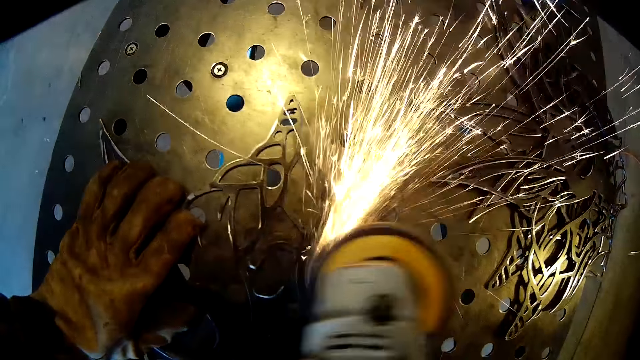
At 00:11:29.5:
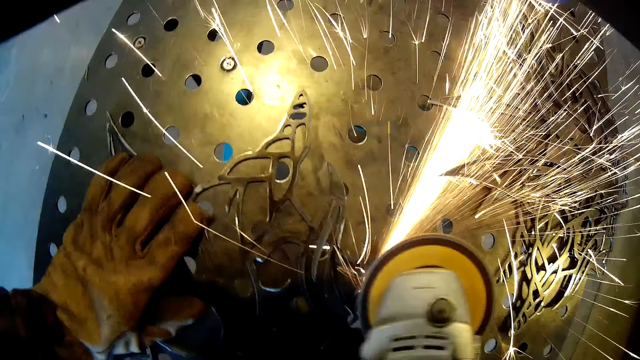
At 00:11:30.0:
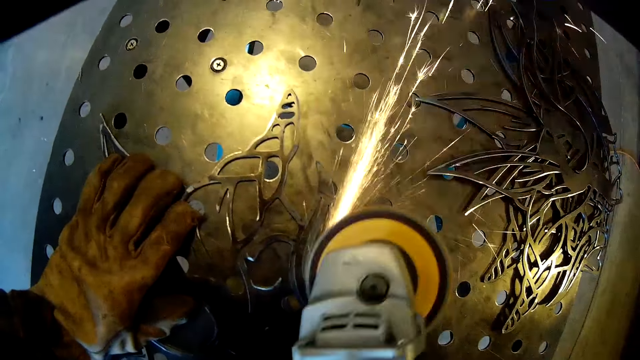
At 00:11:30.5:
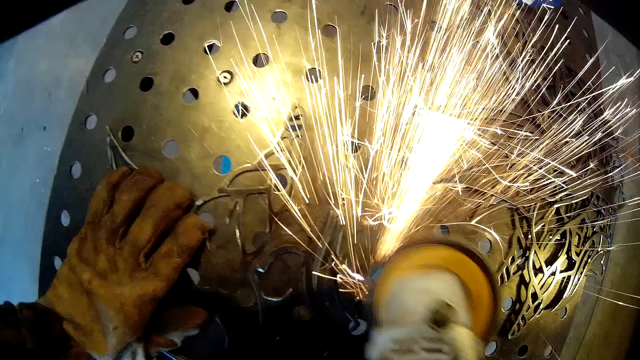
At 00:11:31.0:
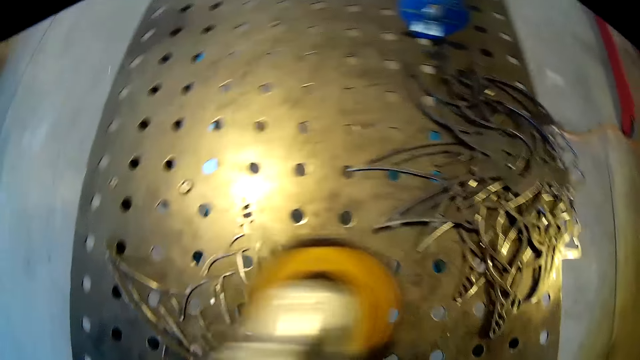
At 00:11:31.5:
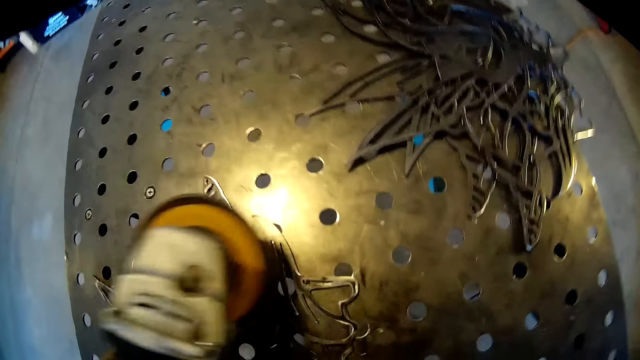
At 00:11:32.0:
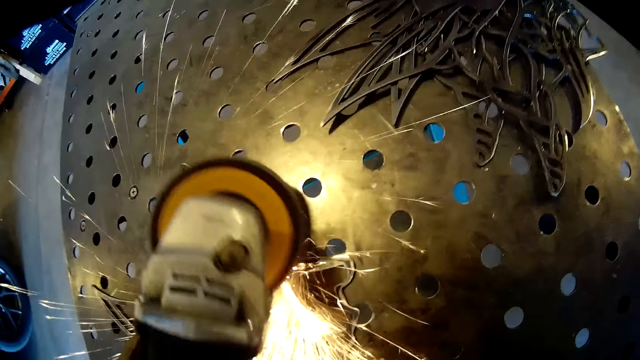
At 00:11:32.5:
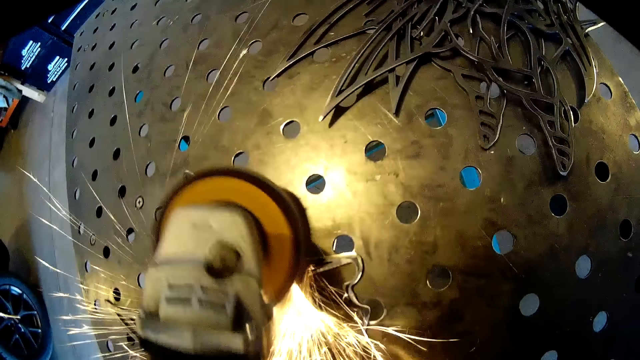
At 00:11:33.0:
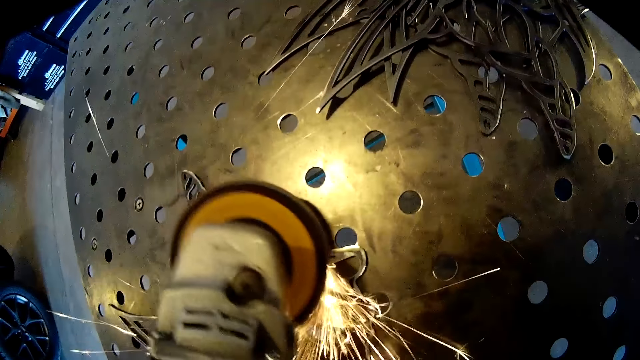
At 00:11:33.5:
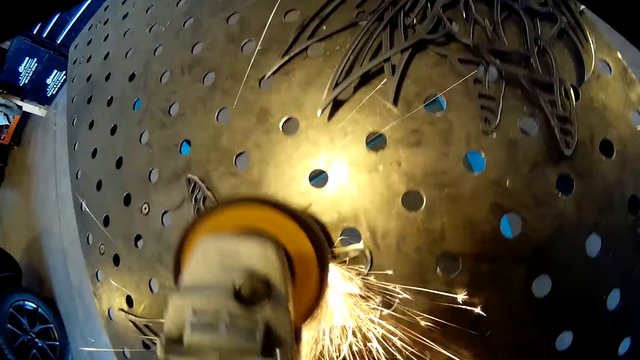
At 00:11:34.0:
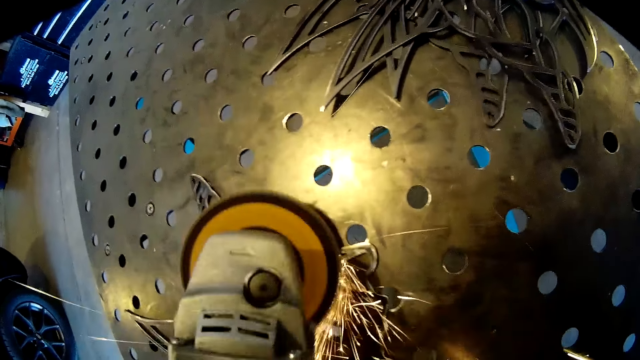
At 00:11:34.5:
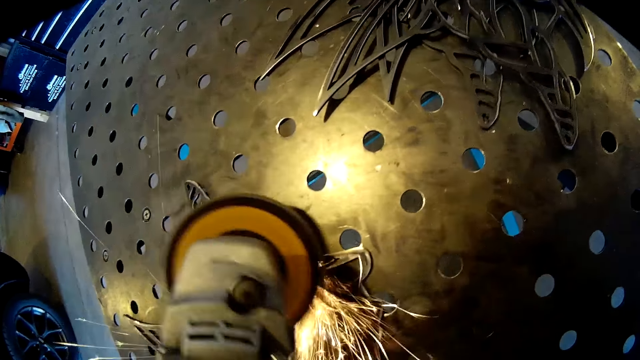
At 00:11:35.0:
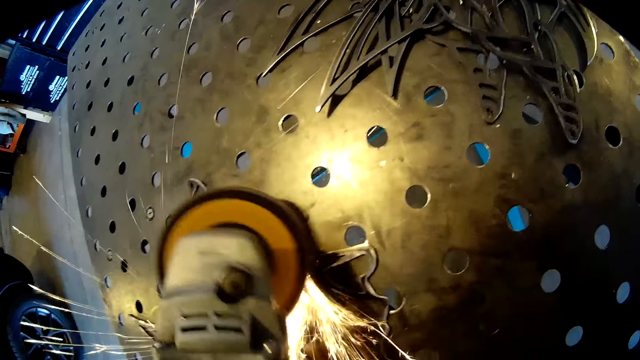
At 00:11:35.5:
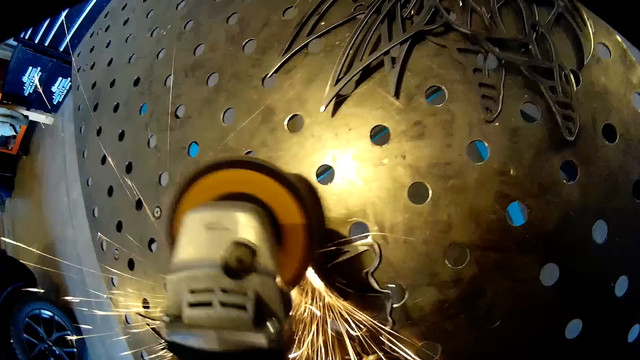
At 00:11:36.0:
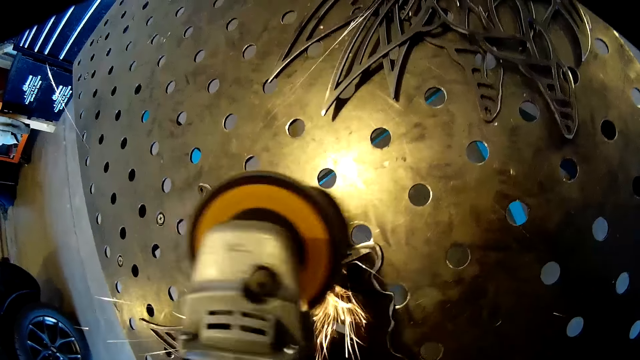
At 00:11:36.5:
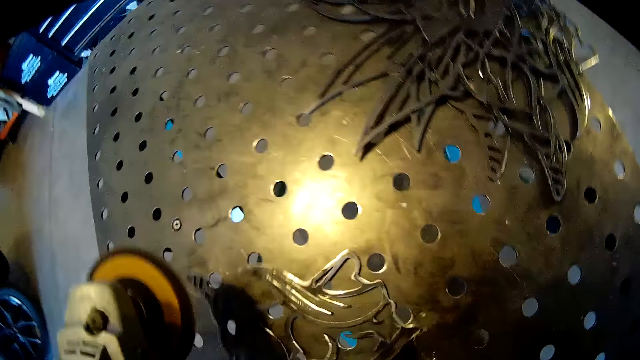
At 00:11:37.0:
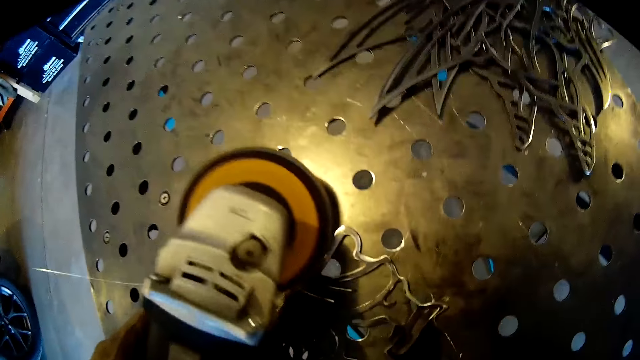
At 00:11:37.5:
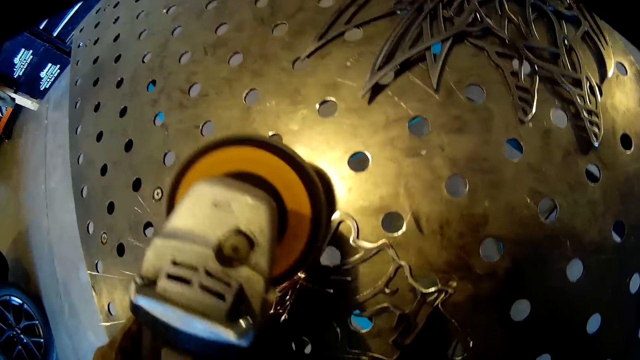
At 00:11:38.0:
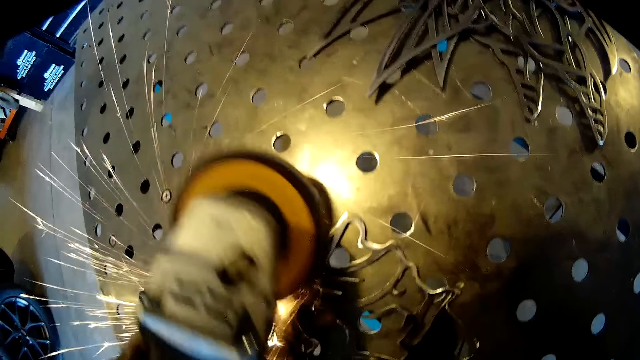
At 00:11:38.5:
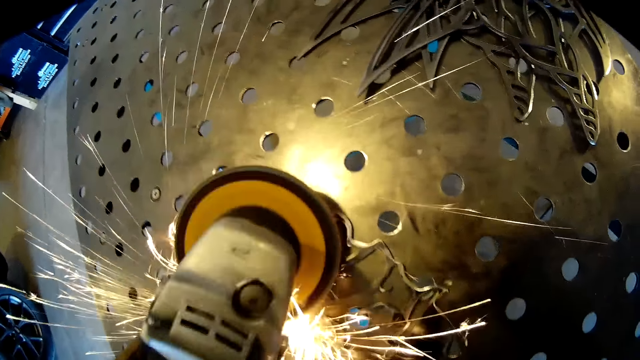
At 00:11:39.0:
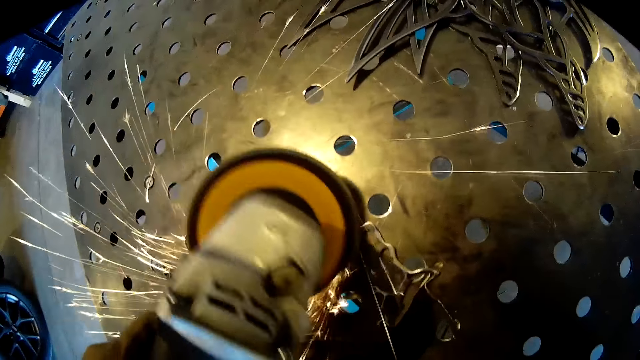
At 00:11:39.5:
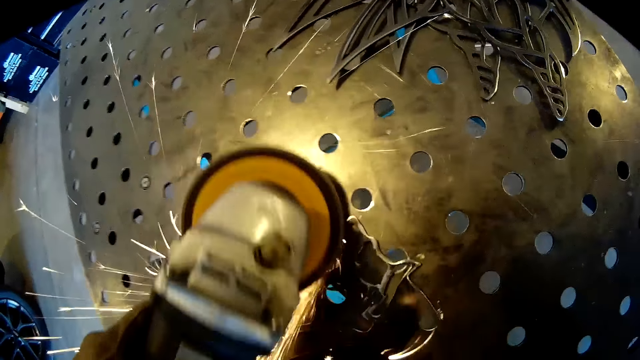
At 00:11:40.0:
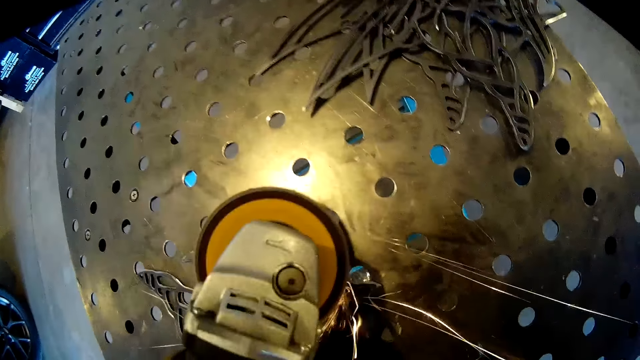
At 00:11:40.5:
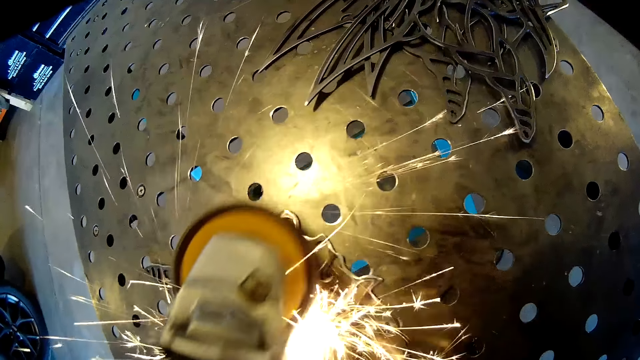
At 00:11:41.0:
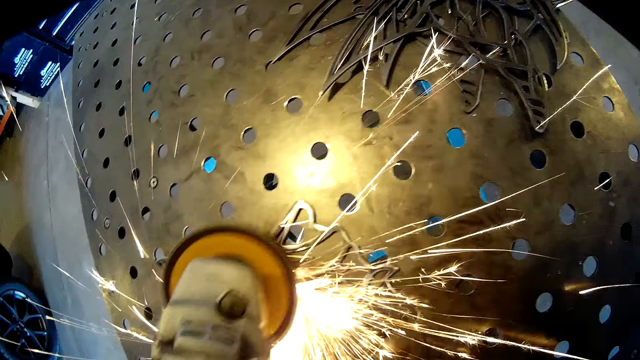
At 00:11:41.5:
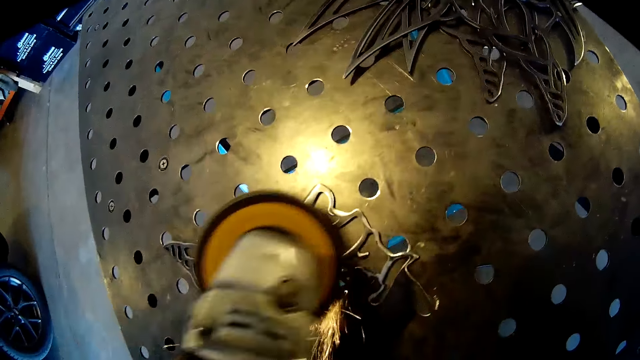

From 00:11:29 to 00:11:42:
The camera wearer transfers the grinder from his gloved right hand to his gloved left hand. He finishes the wrought iron design on the metal table in the workshop with the grinder in his gloved left hand. He turns the wrought iron design on the metal table with his gloved right hand.

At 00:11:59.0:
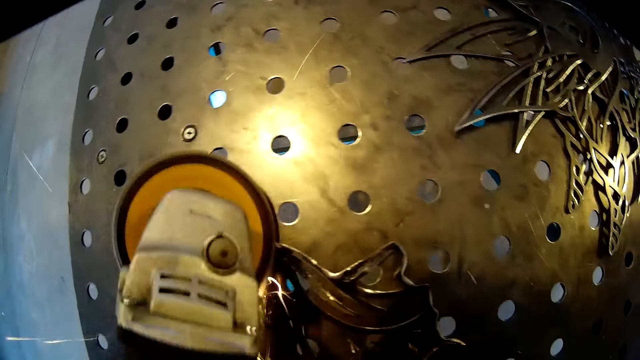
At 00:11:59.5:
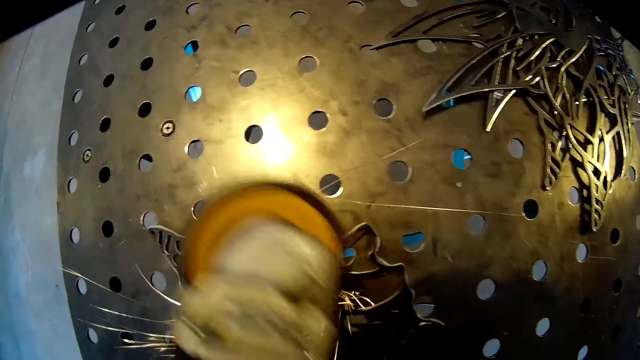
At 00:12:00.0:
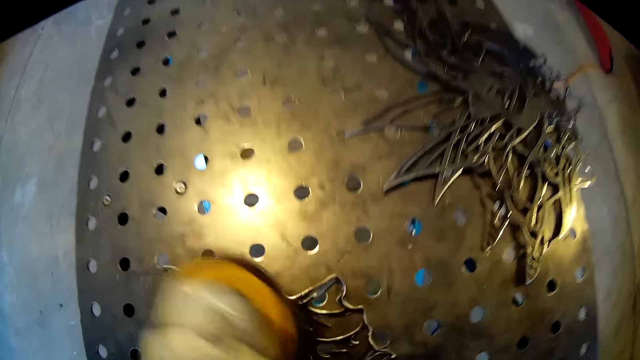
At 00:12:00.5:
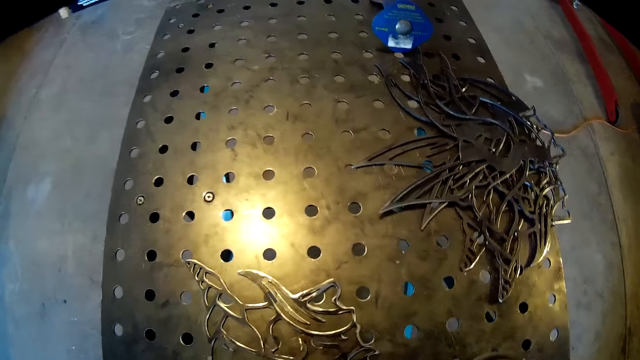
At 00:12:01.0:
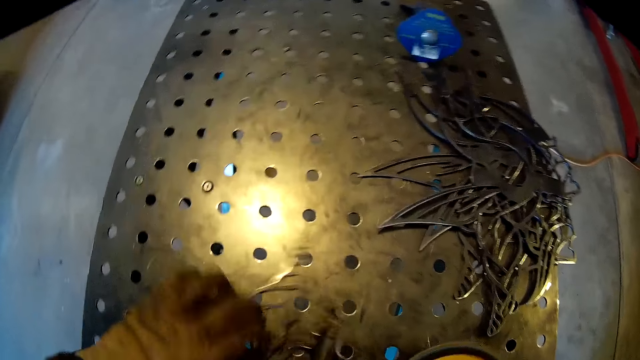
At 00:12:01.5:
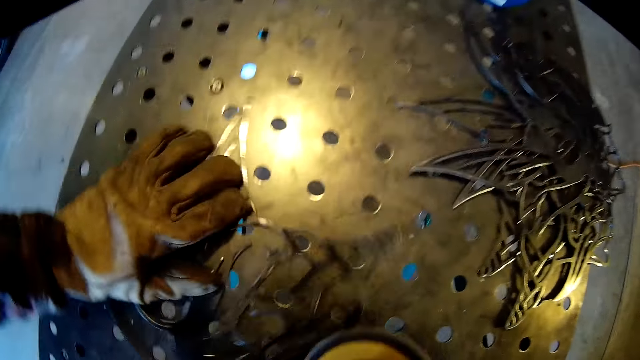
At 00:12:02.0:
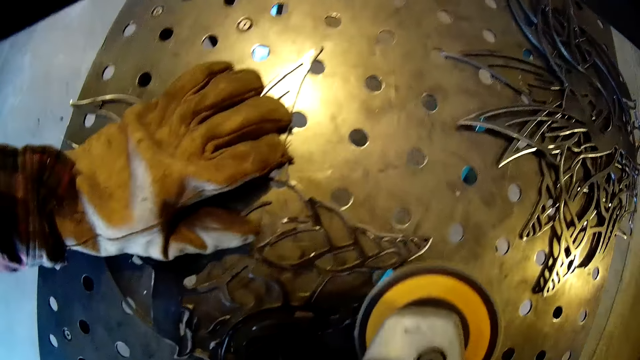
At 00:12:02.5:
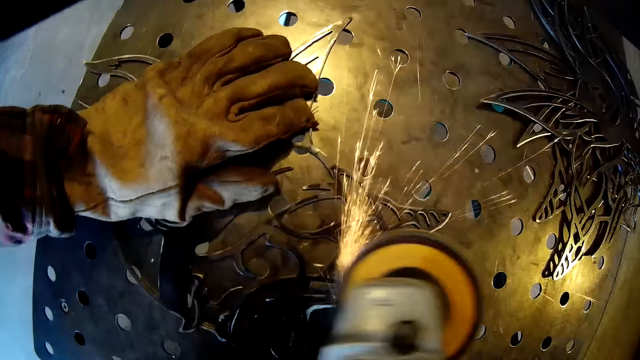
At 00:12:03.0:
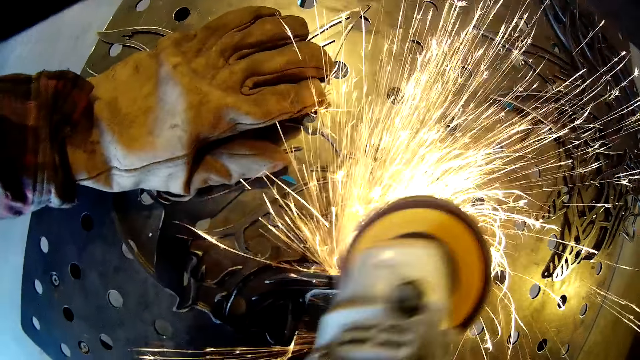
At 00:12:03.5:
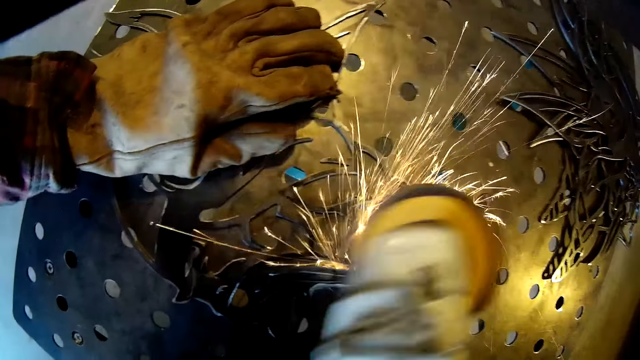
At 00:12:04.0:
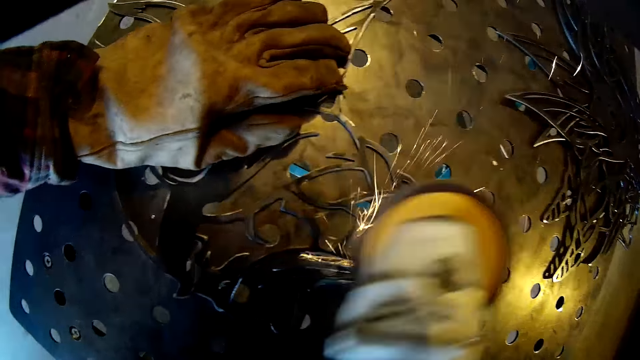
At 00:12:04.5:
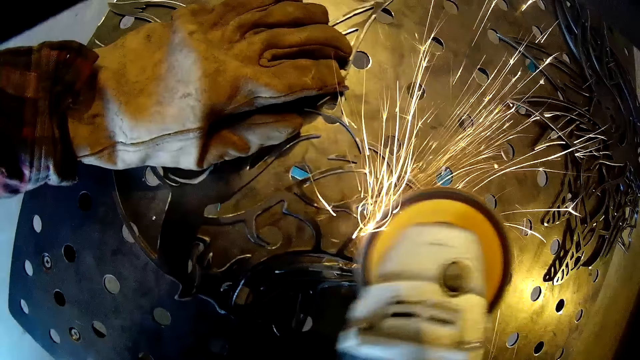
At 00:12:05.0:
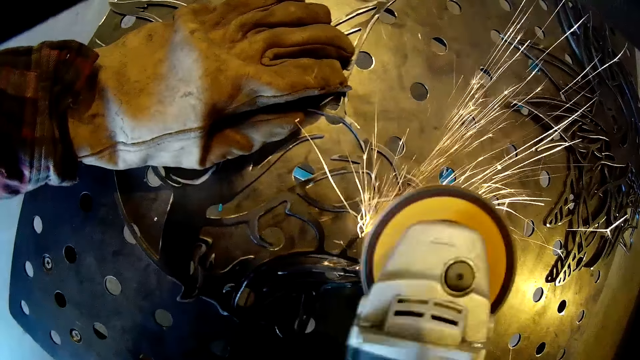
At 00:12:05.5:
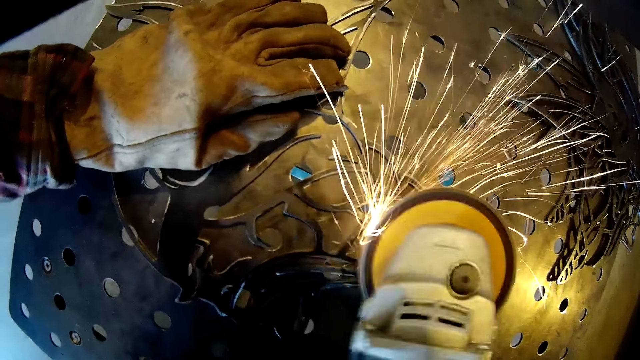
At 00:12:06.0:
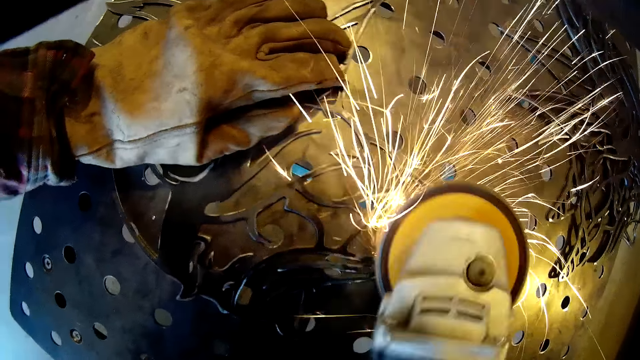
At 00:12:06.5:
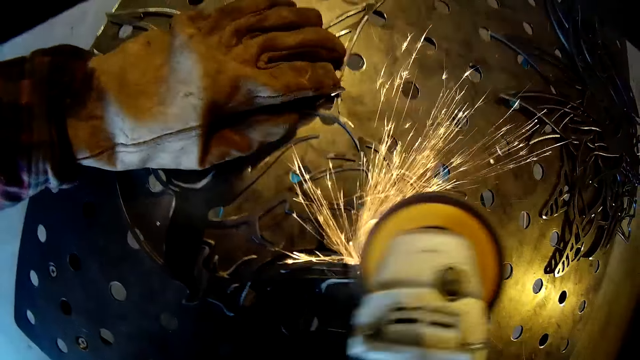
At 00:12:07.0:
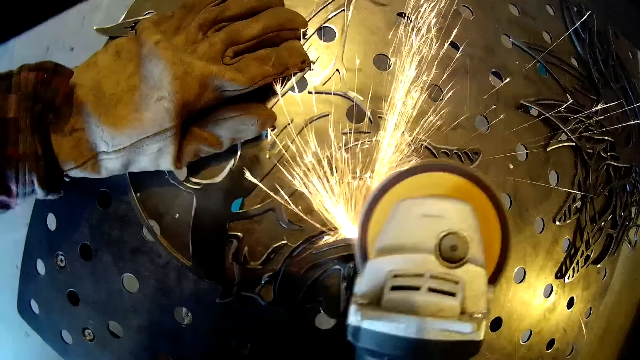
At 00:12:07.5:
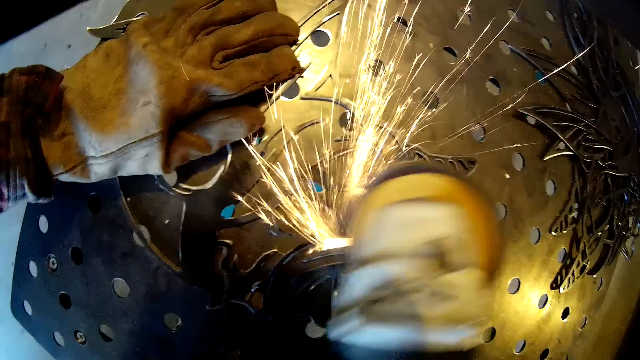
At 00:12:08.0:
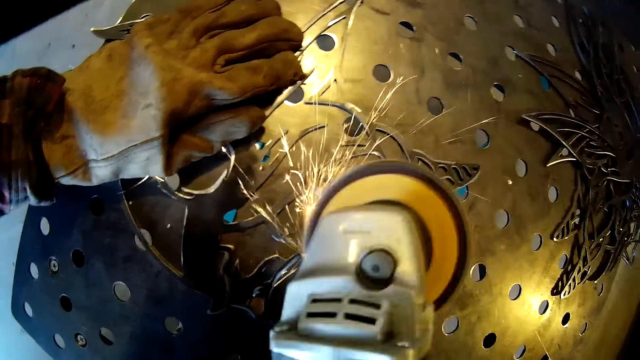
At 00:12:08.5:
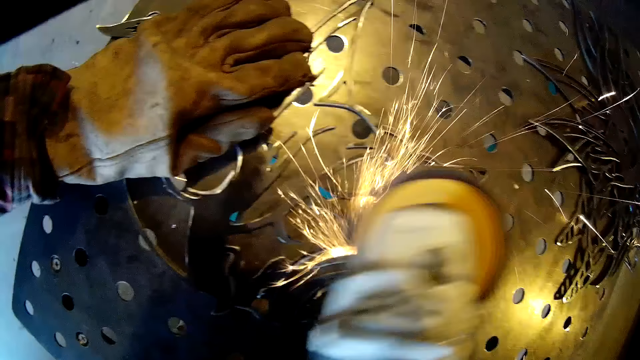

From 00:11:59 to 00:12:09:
The camera wearer transfers the grinder from his gloved left hand to his gloved right hand. He turns the wrought iron design on the metal table with his gloved left hand.
